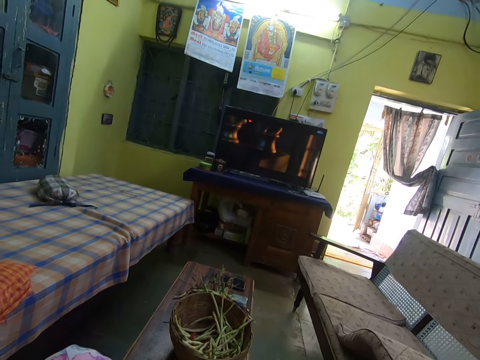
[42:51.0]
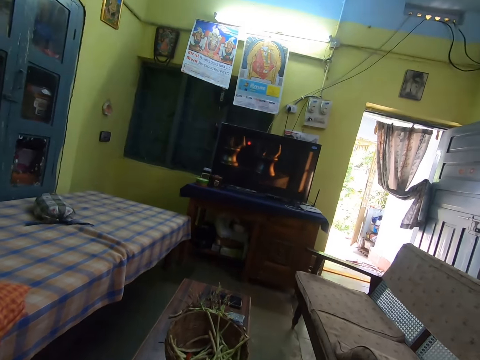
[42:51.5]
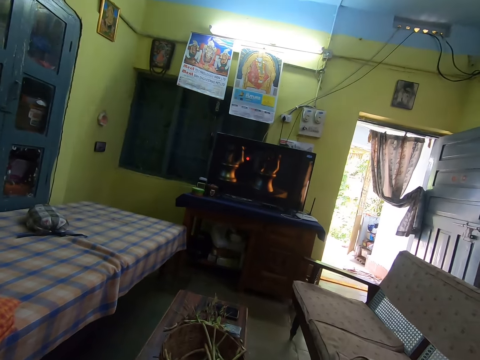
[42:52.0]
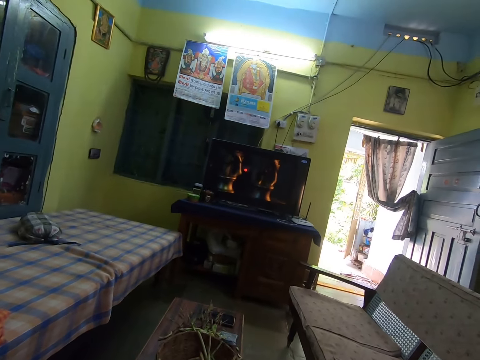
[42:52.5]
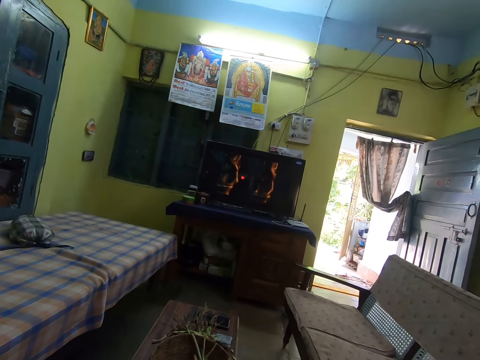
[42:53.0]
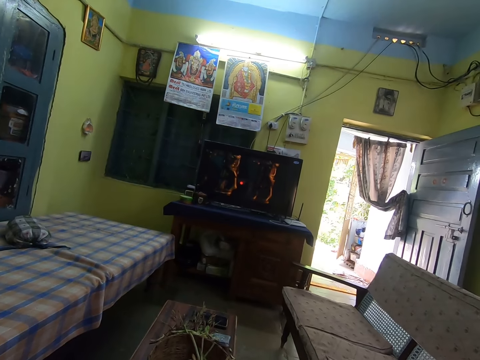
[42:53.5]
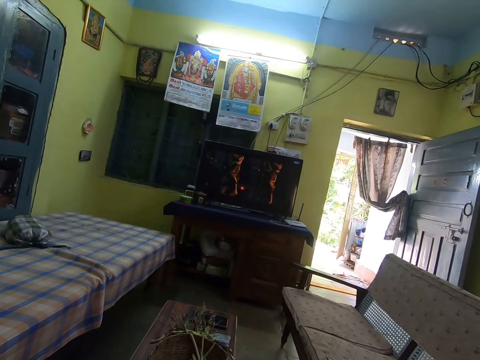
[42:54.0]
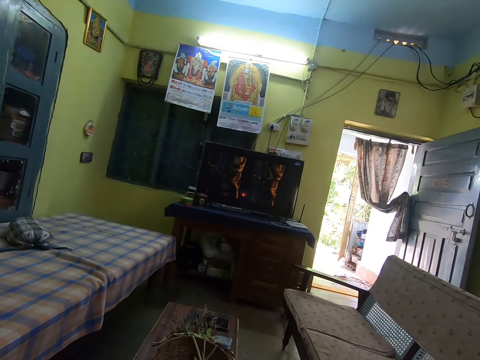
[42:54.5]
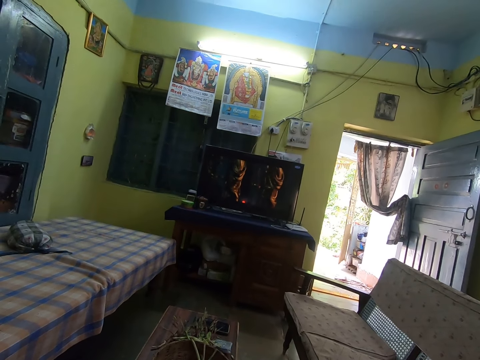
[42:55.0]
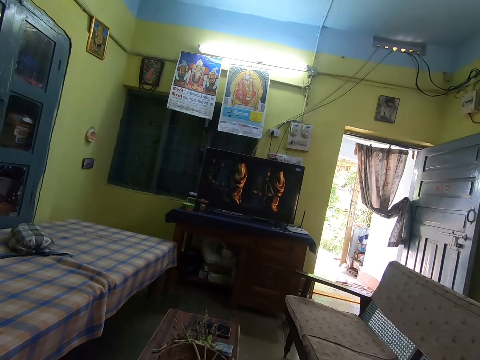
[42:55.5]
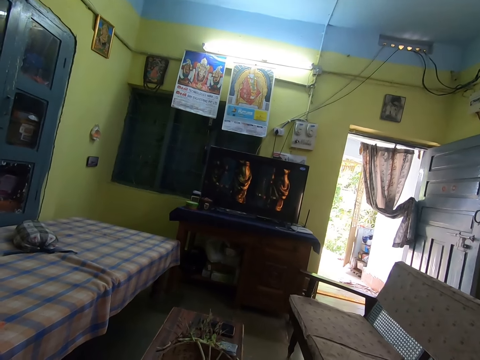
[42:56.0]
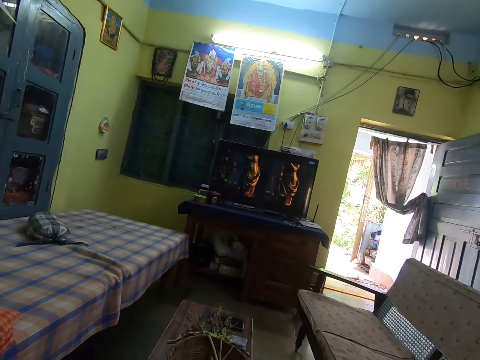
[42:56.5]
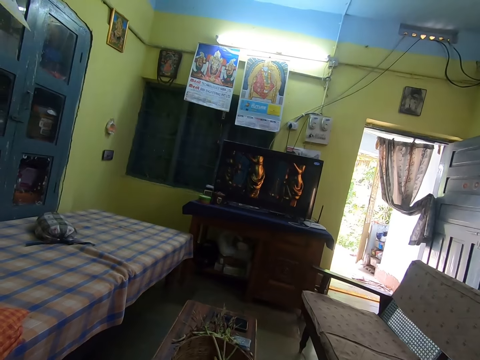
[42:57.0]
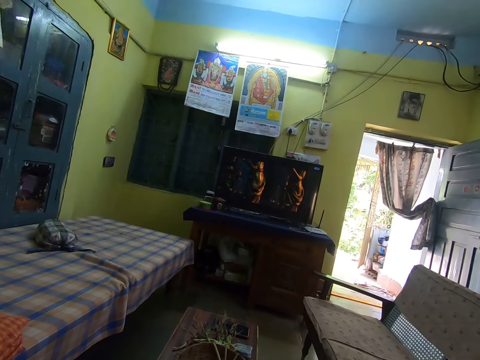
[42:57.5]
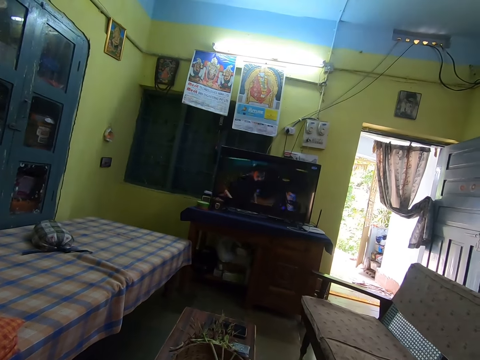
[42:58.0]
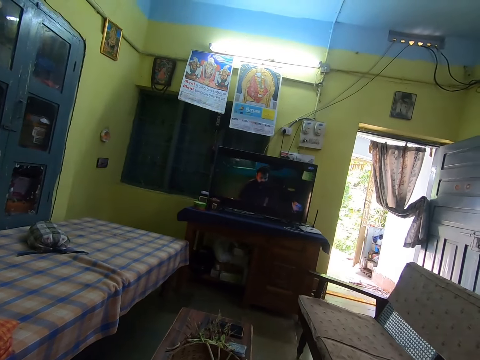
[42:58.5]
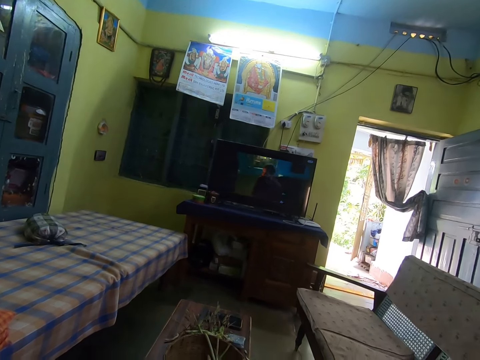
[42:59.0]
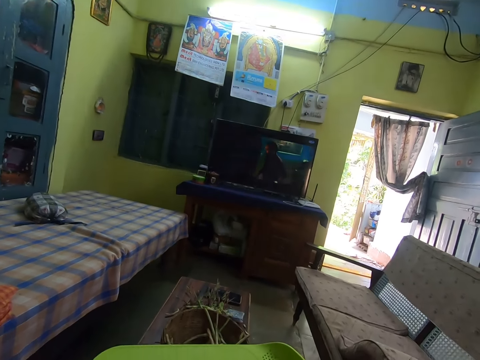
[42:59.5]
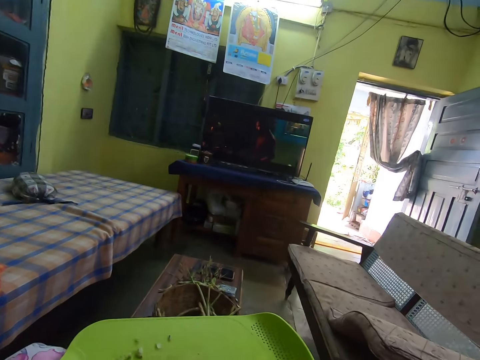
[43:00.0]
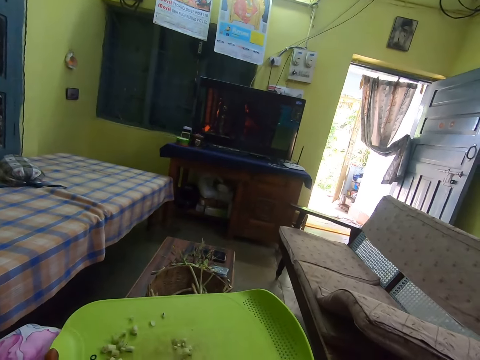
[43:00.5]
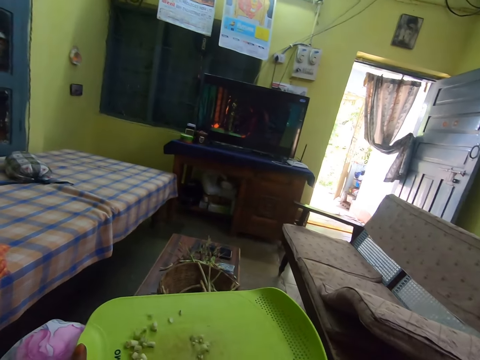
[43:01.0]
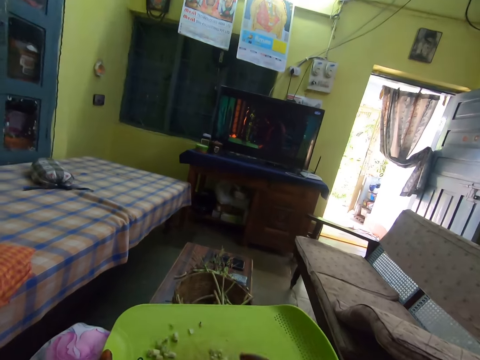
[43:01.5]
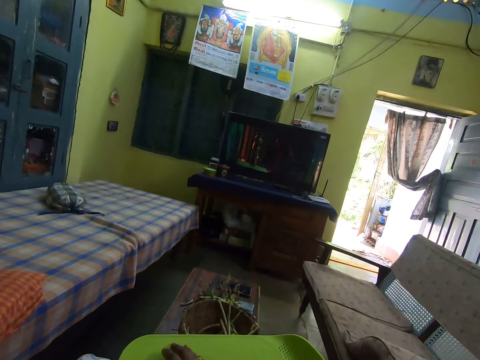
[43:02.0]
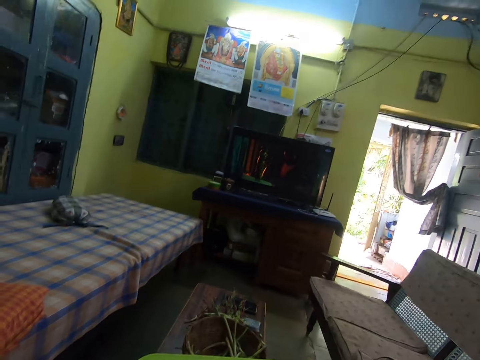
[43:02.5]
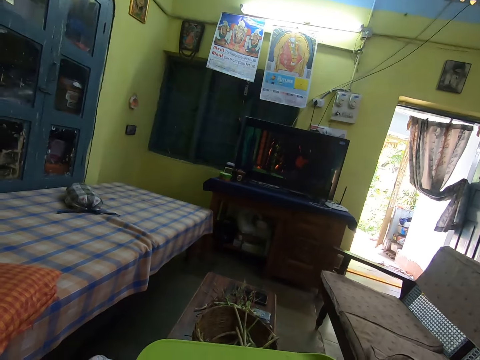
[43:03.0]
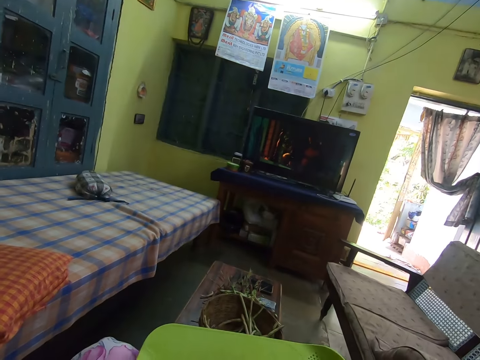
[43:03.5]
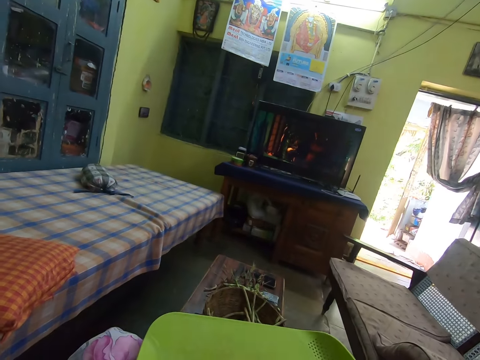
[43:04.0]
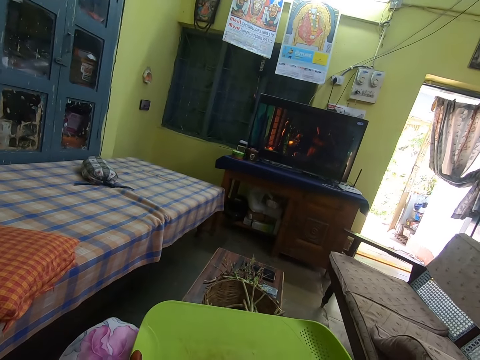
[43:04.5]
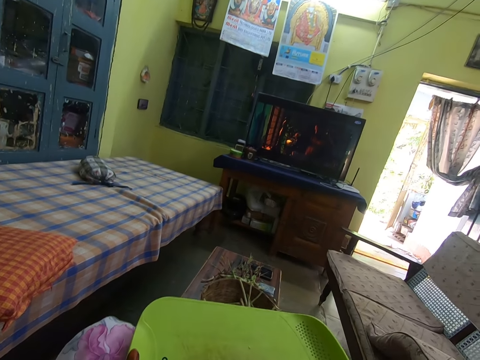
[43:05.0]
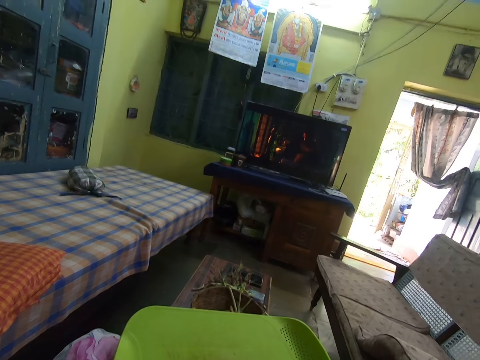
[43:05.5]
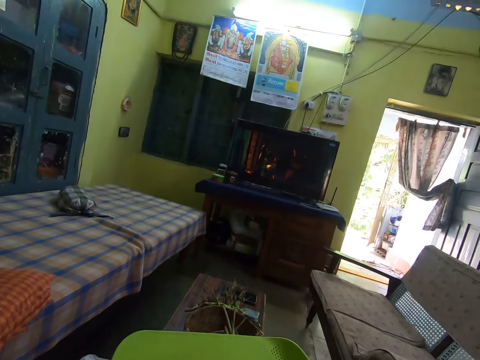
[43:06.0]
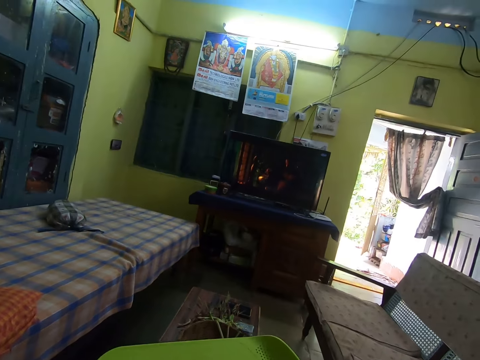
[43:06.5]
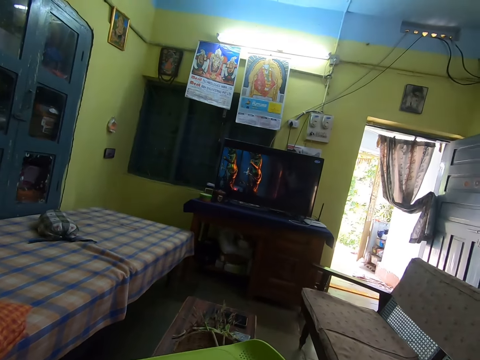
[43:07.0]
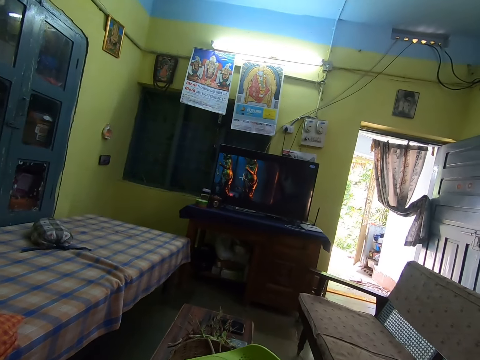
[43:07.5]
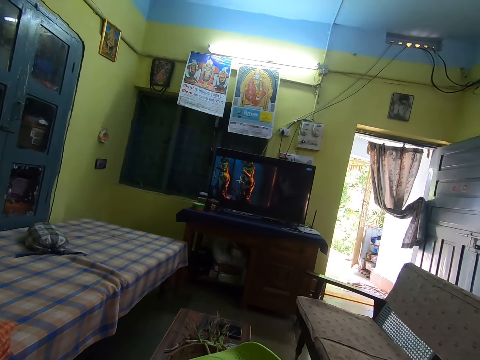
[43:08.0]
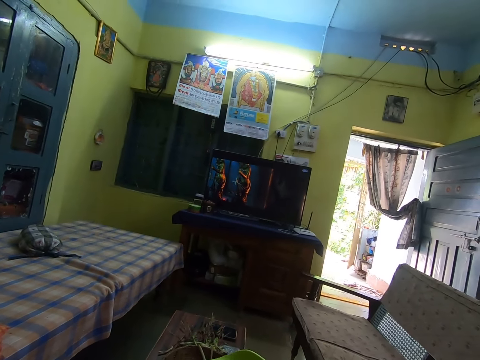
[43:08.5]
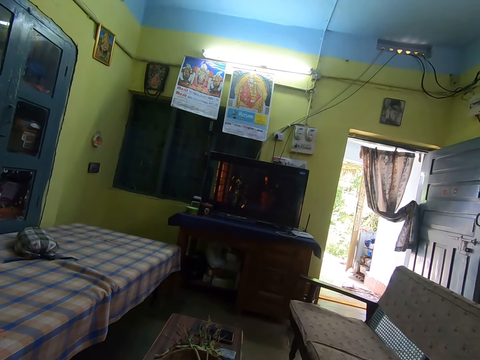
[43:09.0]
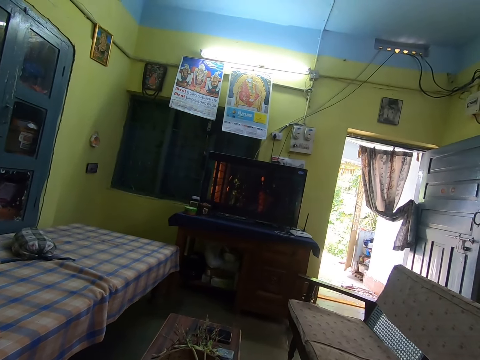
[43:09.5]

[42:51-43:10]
The camera wearer lifts up a plate. They look around. They watch television. They move green beans on the plate. They watch television. They lift up the plate.

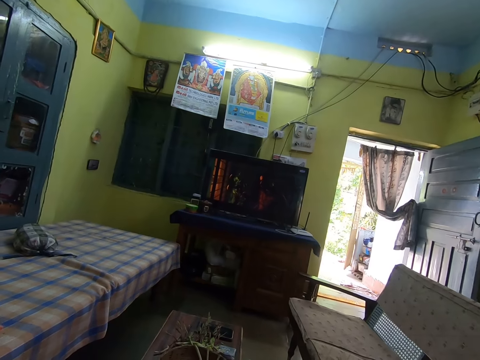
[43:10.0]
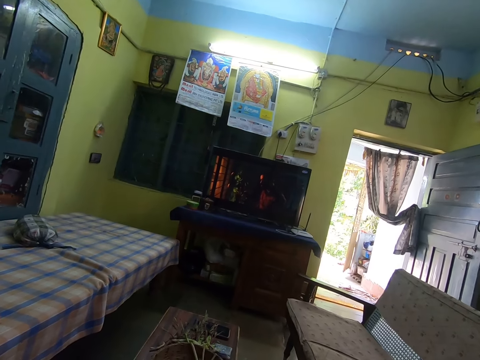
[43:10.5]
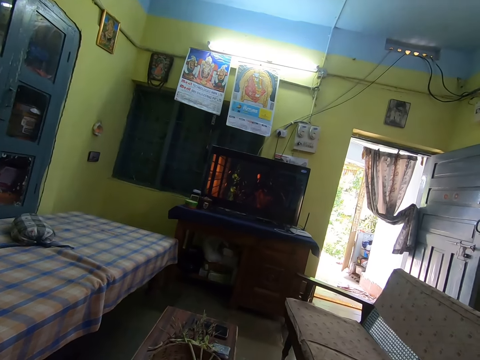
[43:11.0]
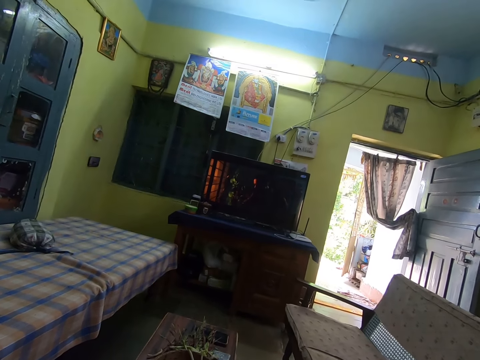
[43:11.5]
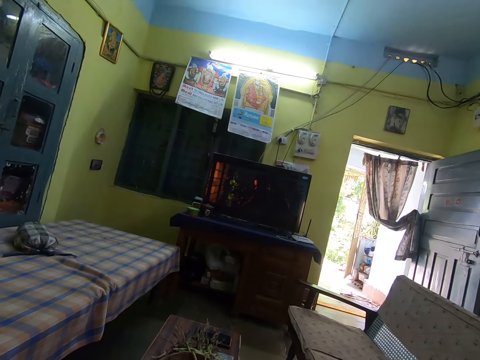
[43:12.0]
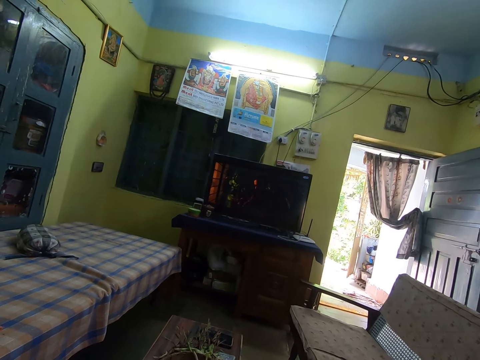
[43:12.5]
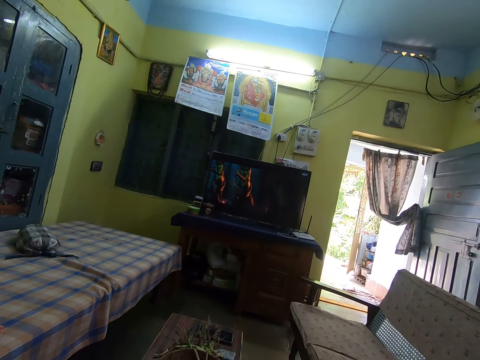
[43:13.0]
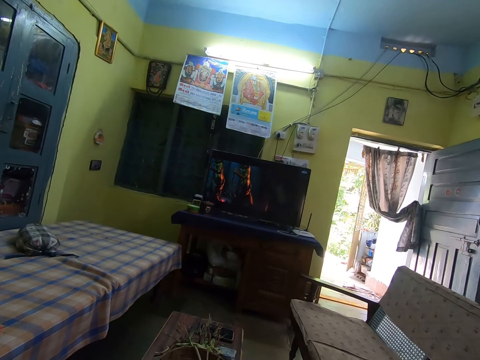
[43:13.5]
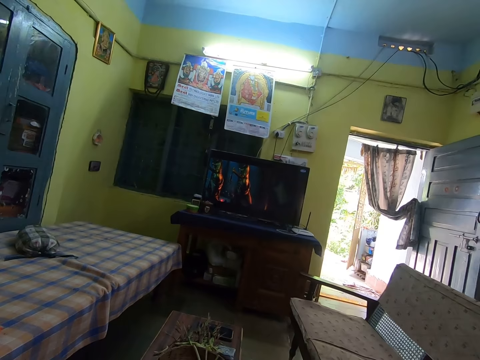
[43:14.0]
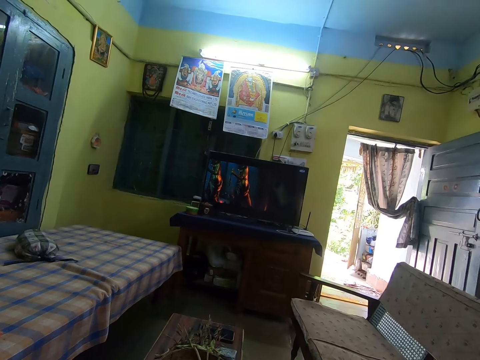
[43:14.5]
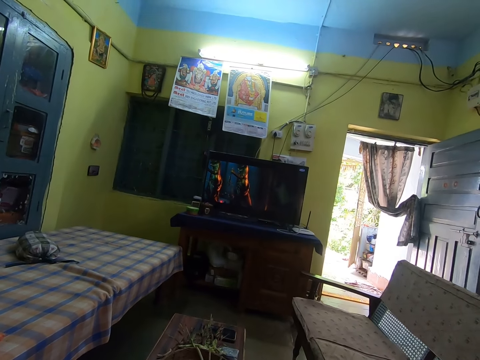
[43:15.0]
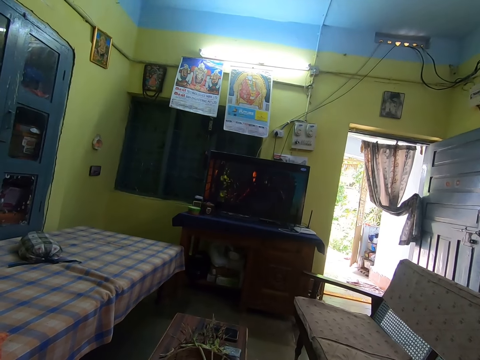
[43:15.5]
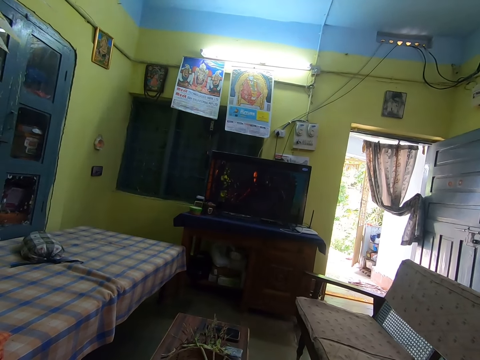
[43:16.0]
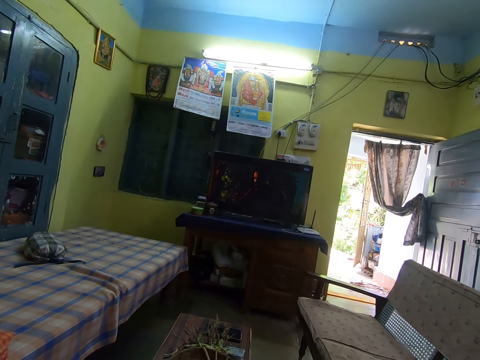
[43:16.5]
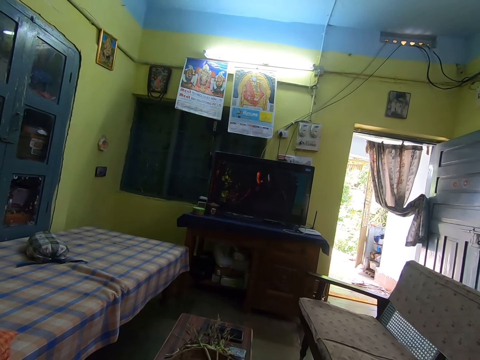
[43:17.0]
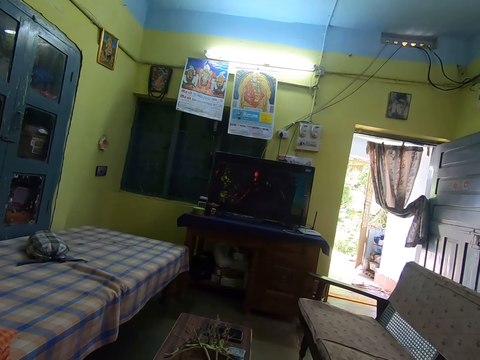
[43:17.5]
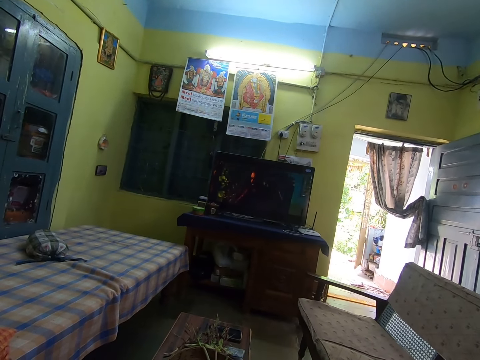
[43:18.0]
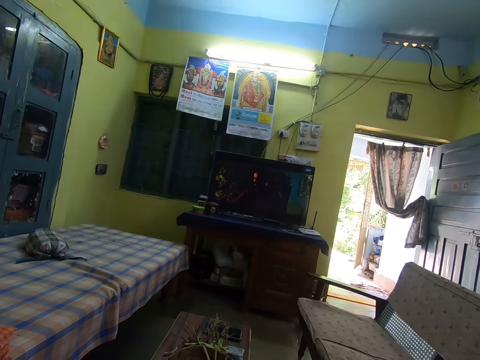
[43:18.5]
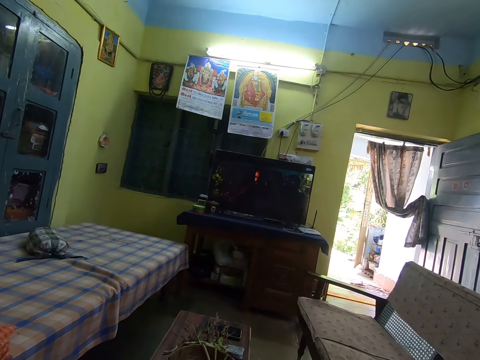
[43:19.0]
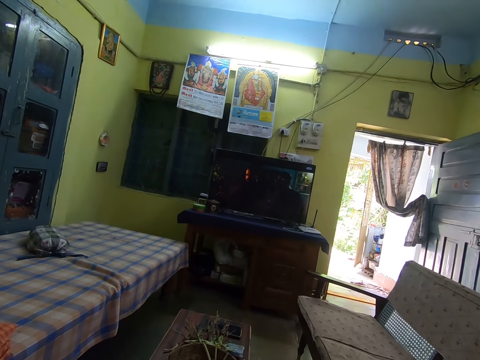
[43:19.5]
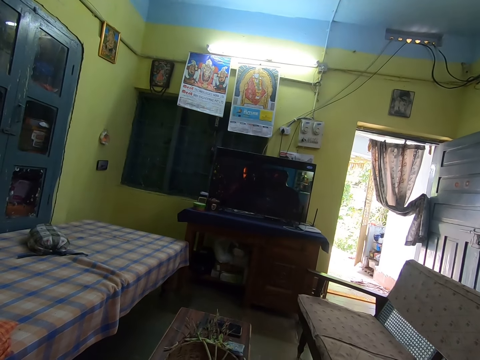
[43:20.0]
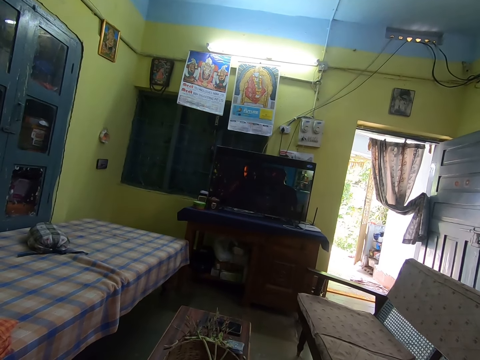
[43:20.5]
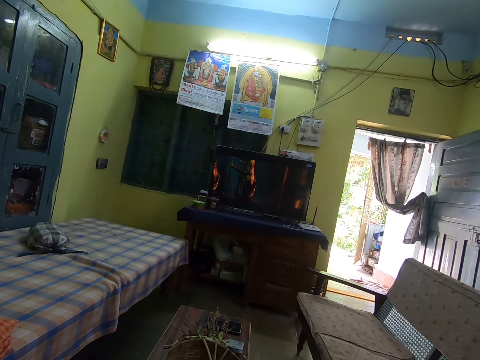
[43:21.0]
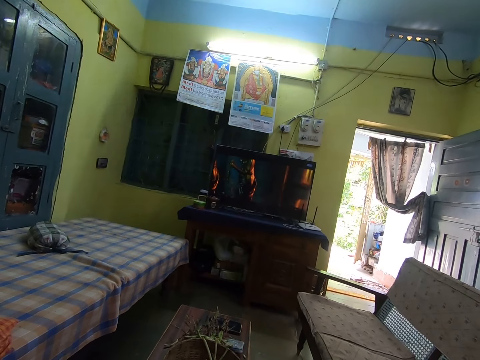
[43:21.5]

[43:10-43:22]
The camera wearer watches television. They watch television again.
